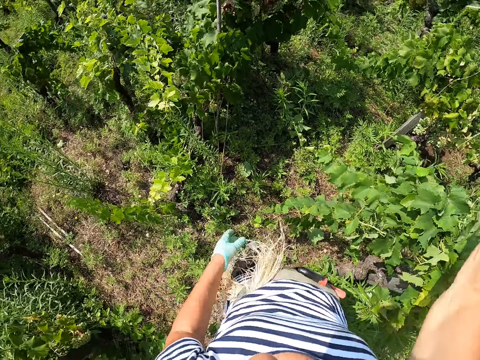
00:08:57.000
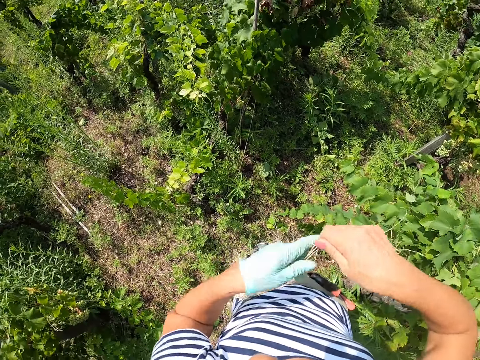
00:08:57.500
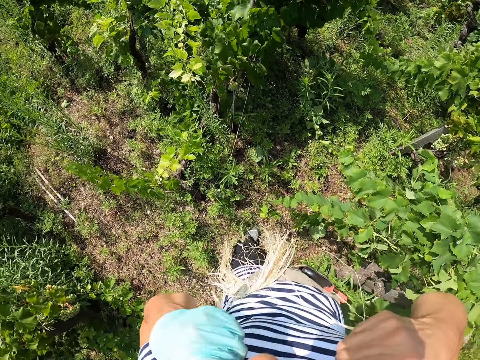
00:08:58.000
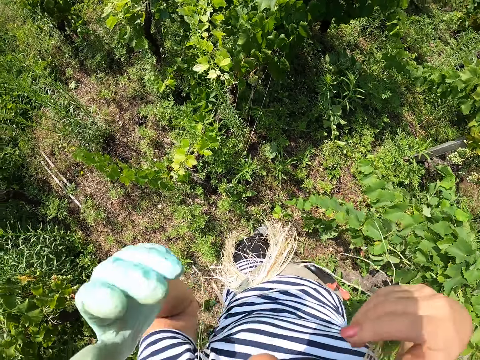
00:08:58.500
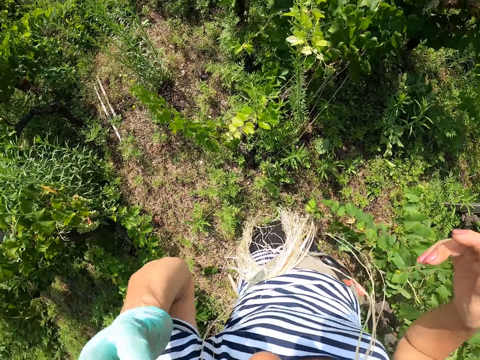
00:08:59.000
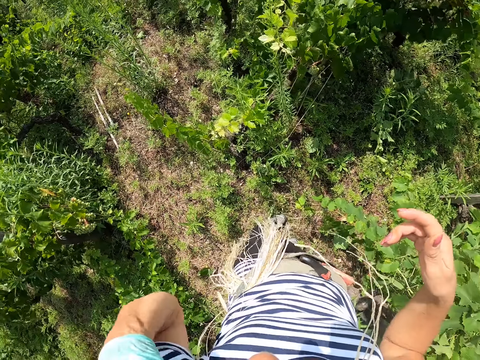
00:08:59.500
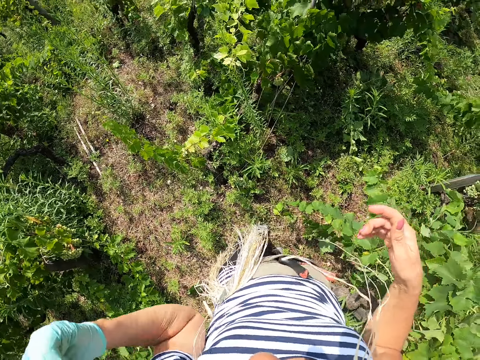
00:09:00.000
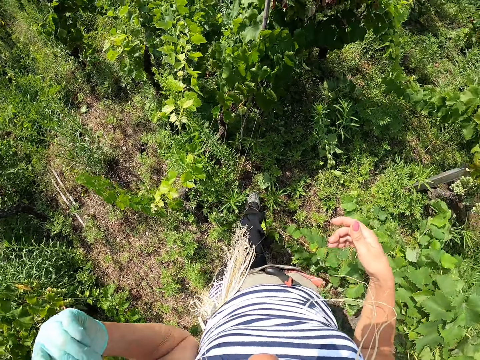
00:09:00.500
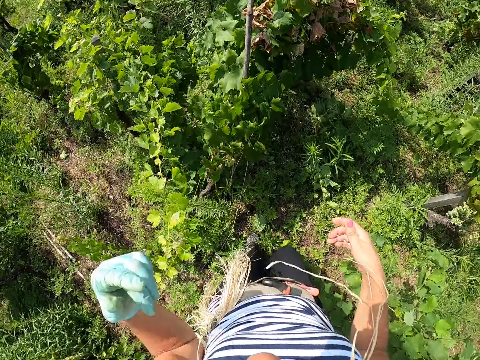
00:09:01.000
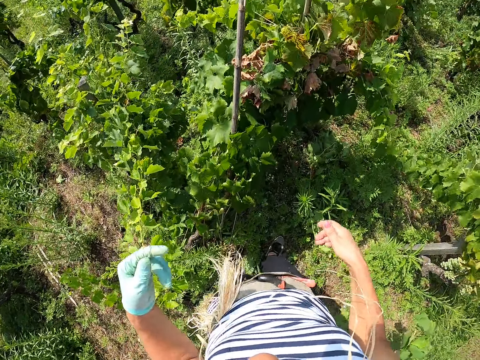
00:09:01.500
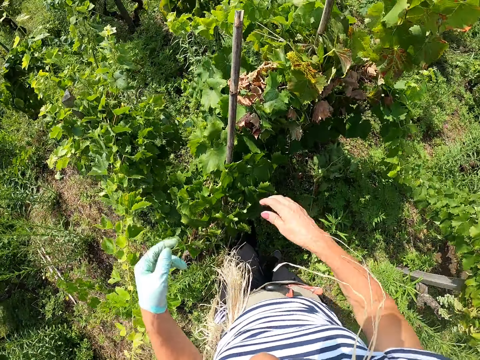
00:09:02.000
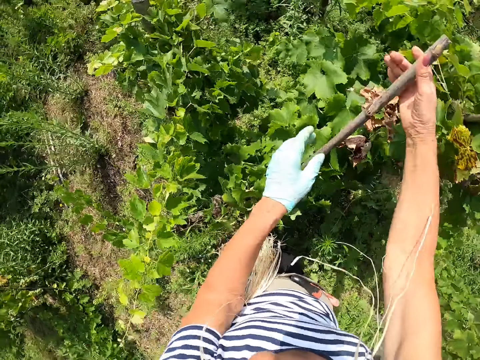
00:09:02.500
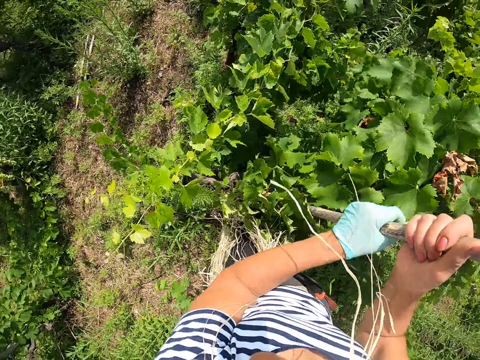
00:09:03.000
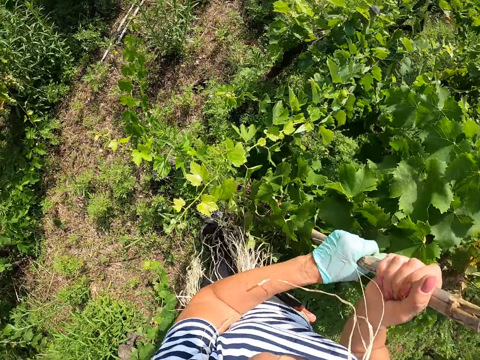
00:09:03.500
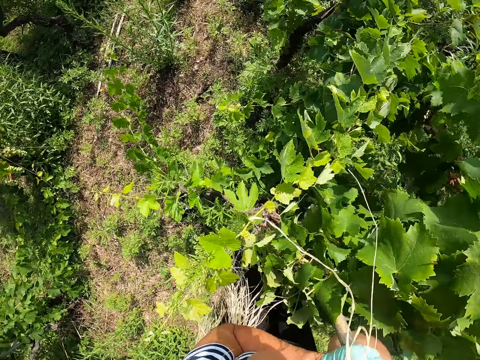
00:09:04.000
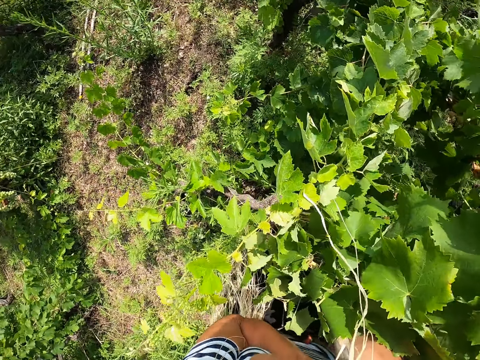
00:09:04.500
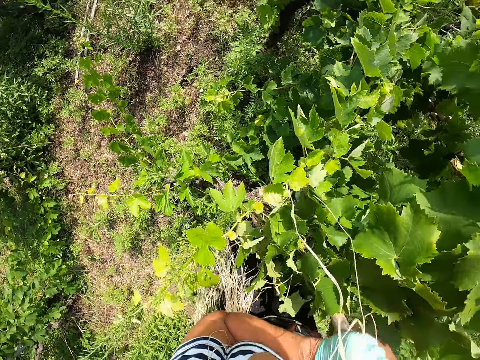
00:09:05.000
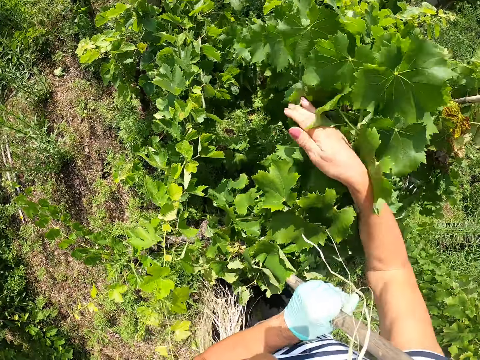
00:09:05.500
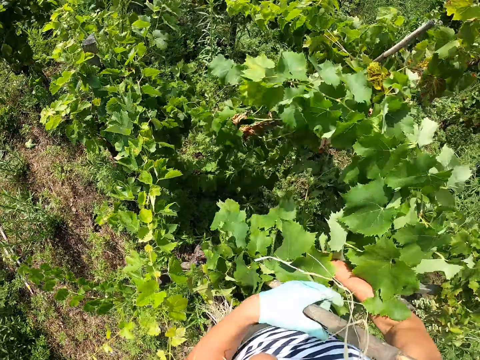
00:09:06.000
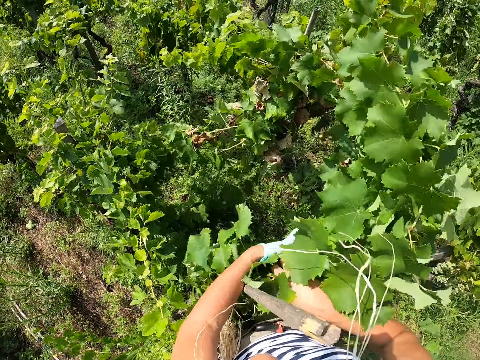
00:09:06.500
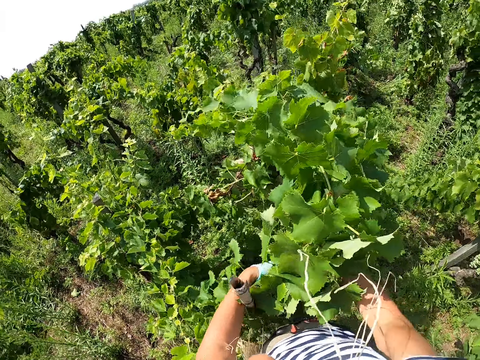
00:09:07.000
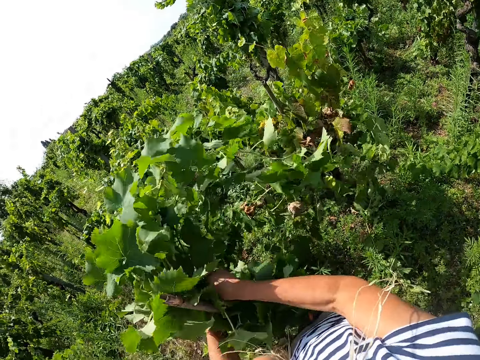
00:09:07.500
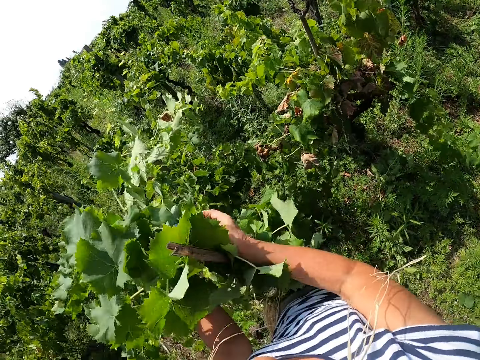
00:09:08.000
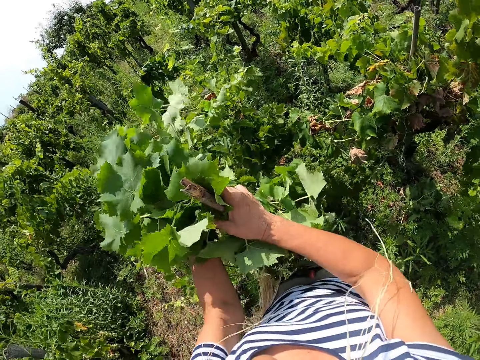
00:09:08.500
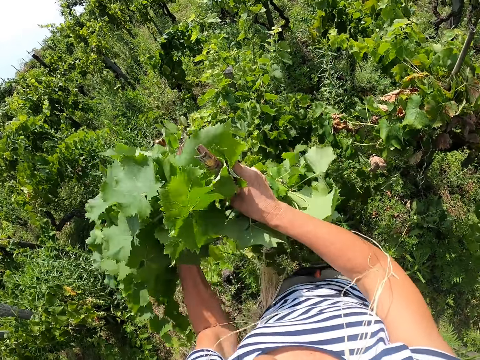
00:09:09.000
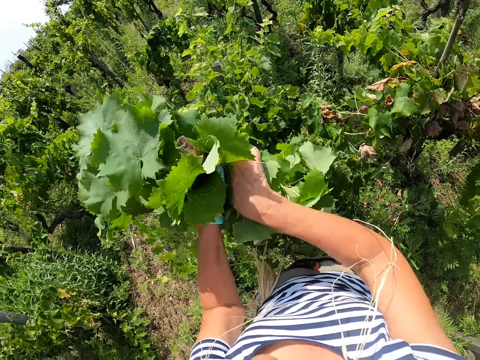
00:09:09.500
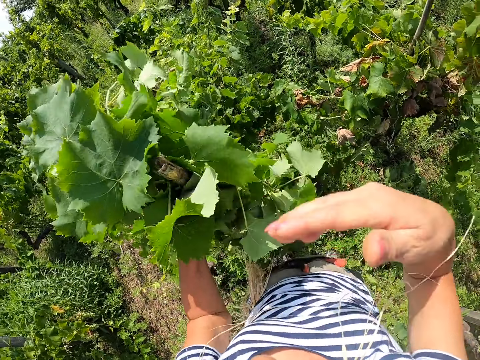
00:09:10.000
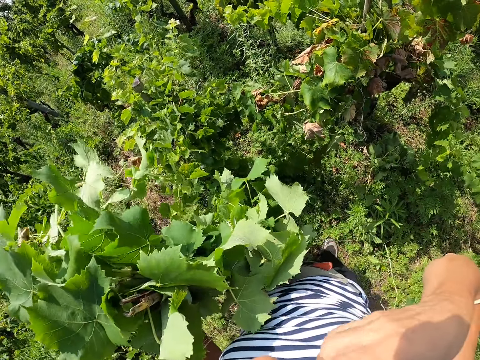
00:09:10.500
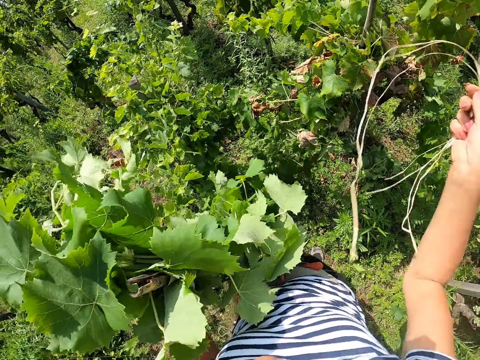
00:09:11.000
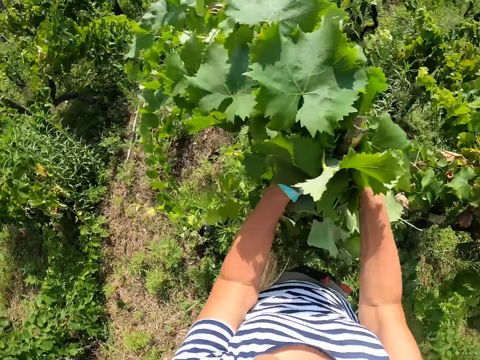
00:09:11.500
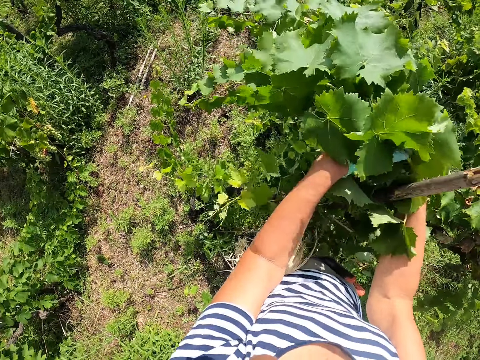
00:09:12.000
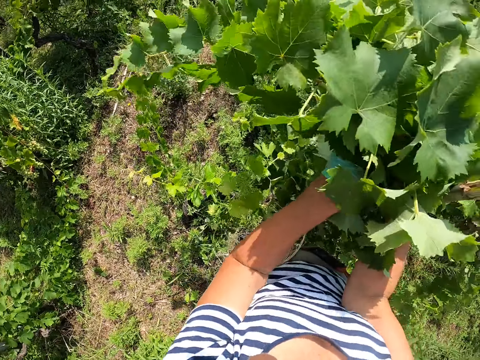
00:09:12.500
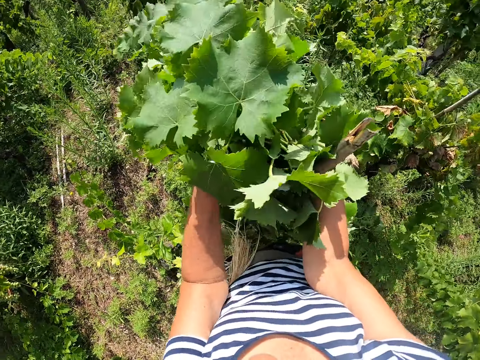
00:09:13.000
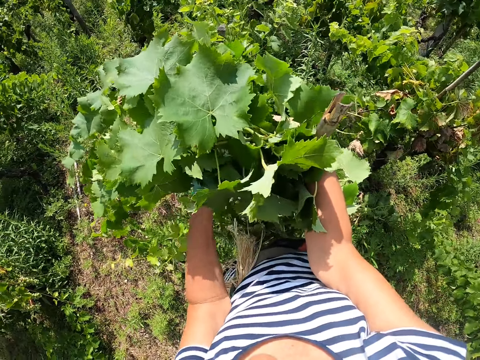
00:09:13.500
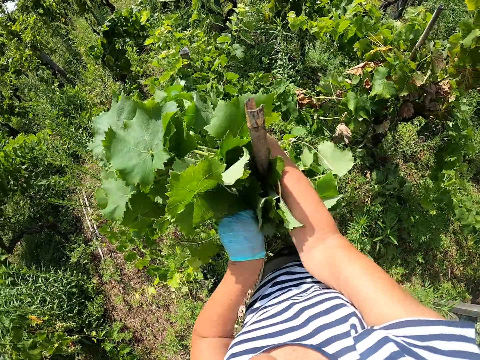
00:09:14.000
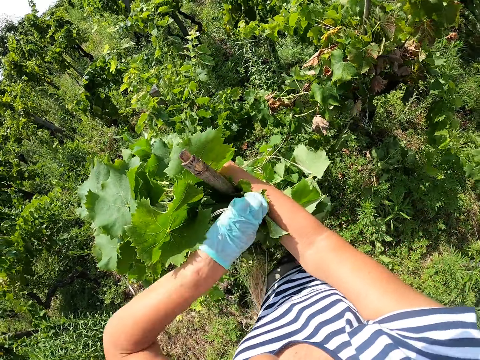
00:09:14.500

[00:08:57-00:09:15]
The camera wearer puts the strings in his mouth. He scratches his face with his finger. He walks around the garden. He shakes the pole with his hands. He straightens the bent pole. He holds the grape branches together with his hands. He lifts the plant towards the pole. He picks the strings from his mouth. He ties the grape branches against the pole with a string.

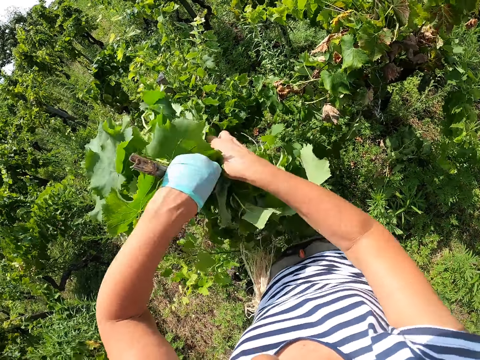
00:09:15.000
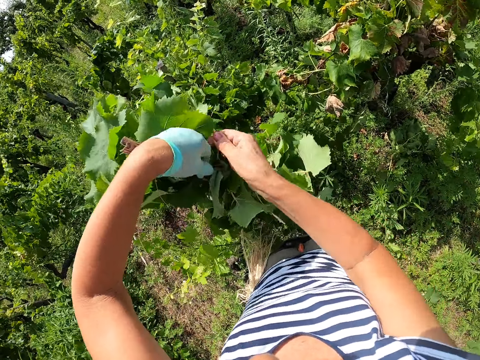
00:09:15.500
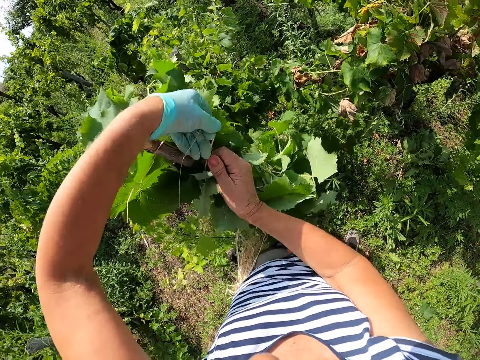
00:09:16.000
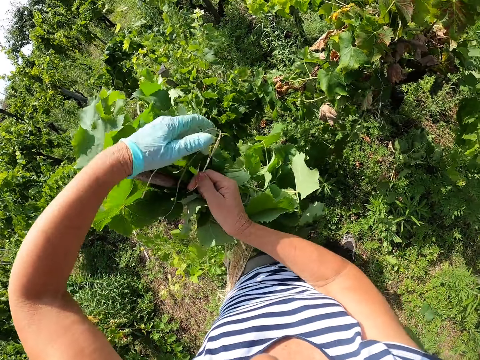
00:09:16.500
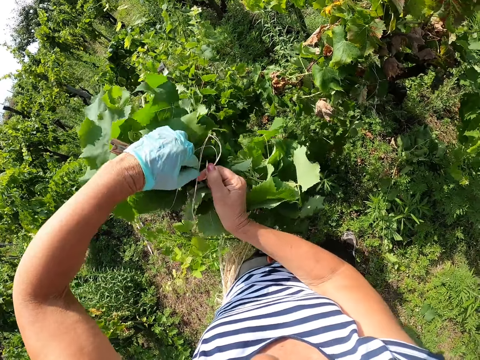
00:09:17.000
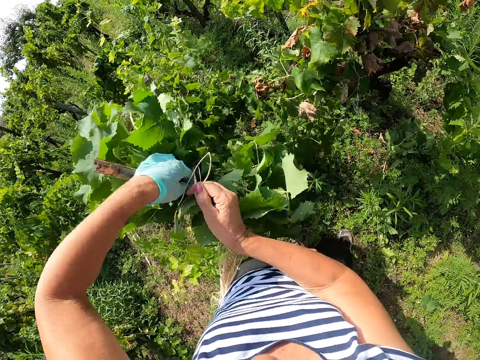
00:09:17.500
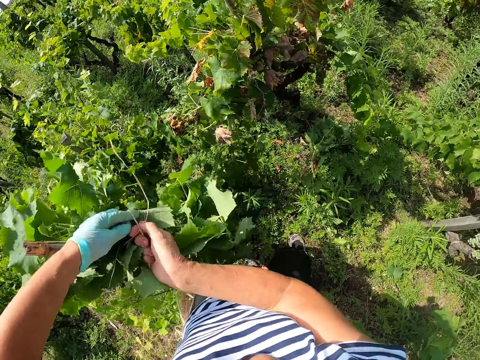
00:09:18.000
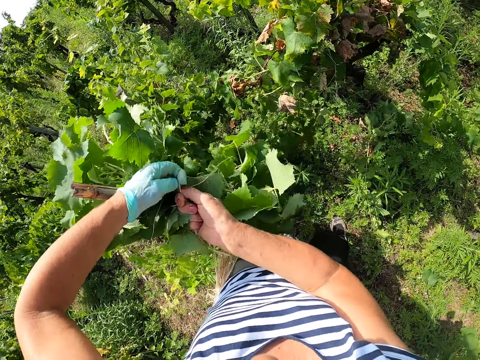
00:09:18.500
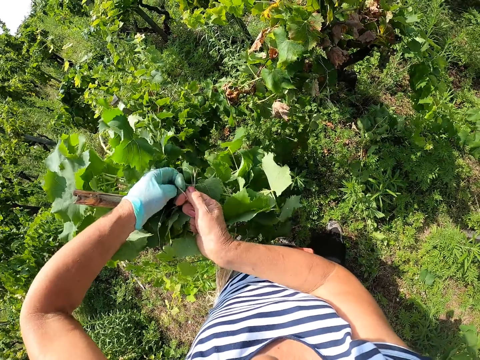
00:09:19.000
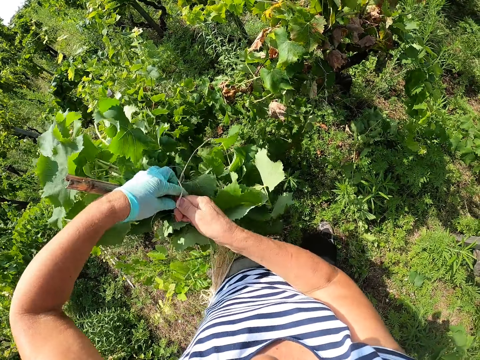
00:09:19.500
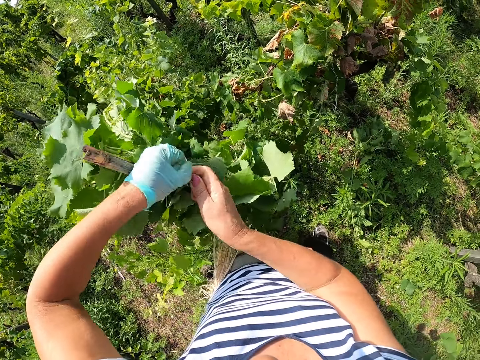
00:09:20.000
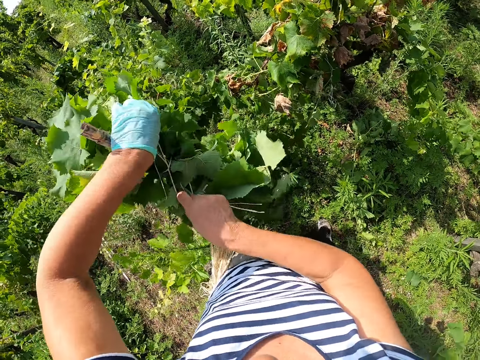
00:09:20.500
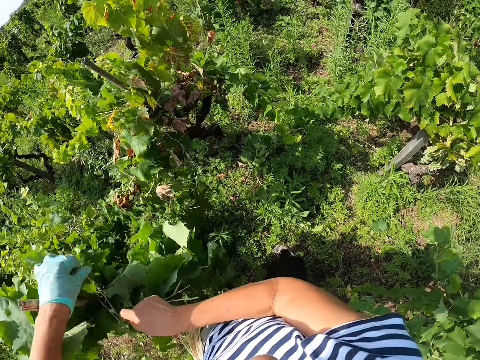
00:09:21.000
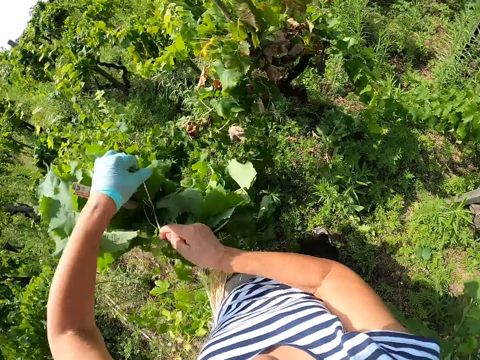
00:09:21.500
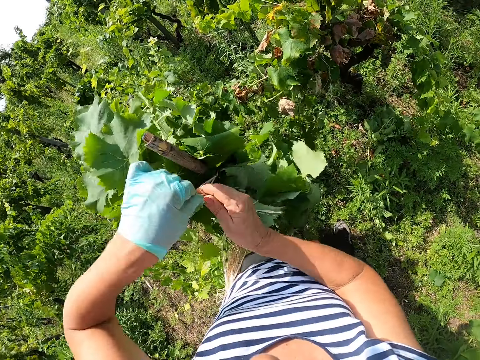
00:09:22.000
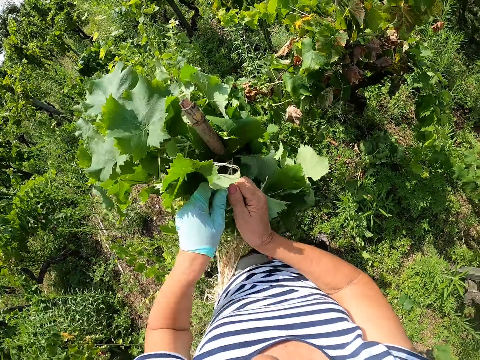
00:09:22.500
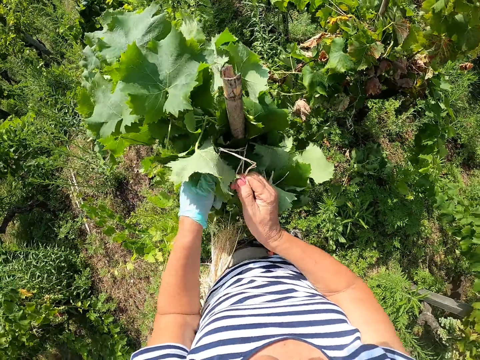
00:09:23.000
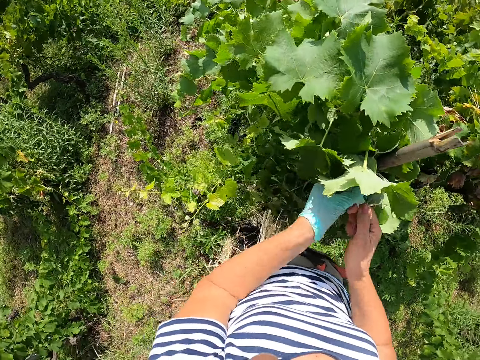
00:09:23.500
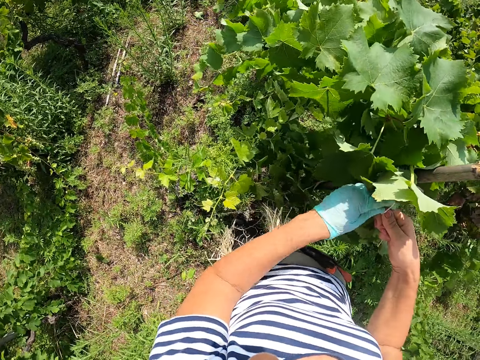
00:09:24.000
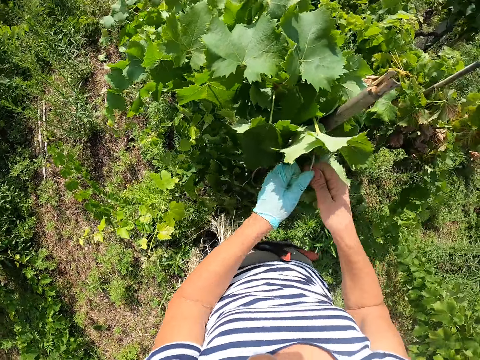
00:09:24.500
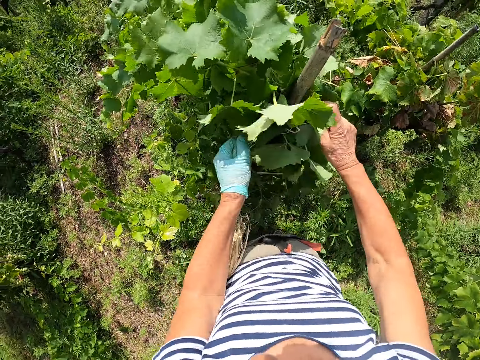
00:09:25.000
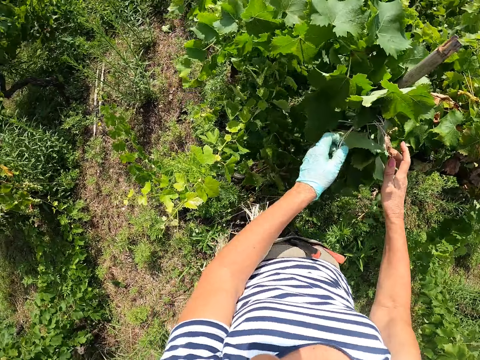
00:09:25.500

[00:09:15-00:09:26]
The camera wearer ties the plant to a pole with a rope.
